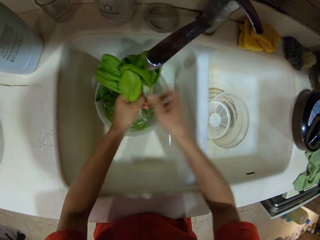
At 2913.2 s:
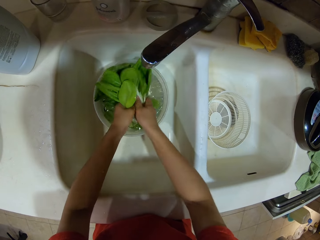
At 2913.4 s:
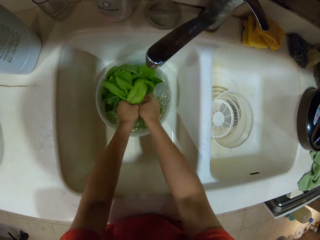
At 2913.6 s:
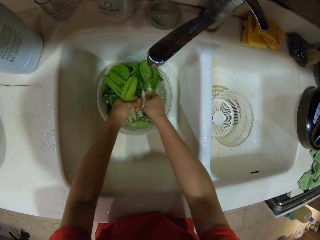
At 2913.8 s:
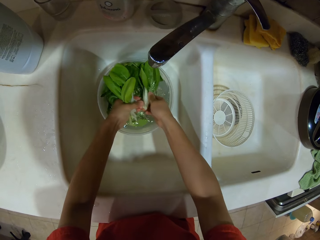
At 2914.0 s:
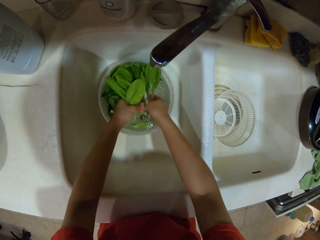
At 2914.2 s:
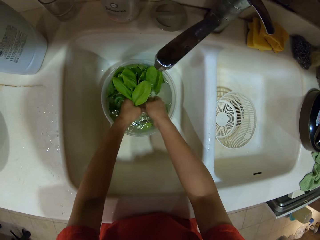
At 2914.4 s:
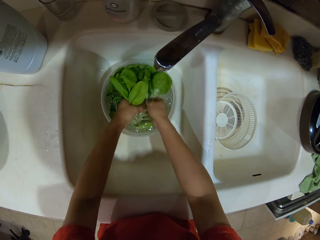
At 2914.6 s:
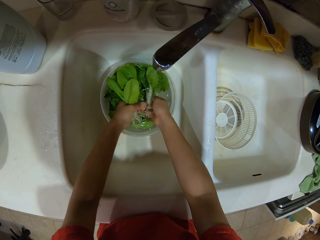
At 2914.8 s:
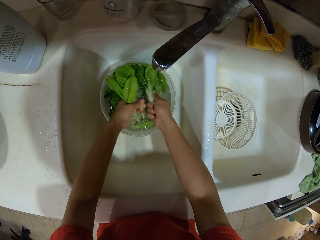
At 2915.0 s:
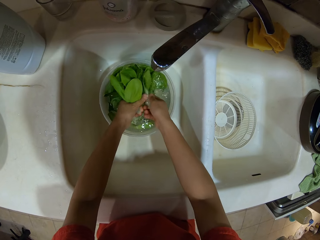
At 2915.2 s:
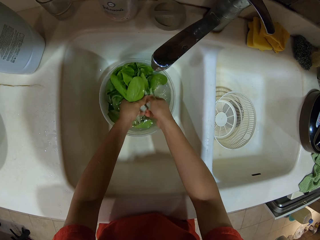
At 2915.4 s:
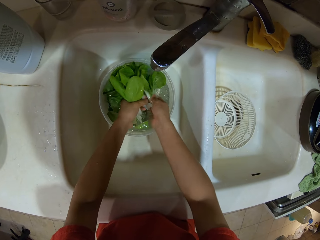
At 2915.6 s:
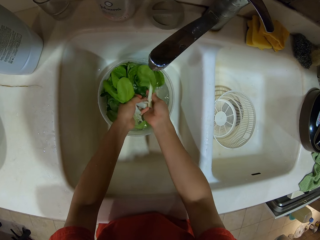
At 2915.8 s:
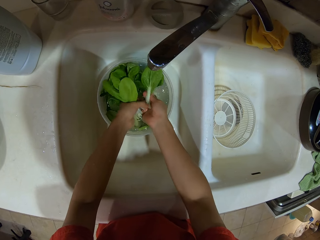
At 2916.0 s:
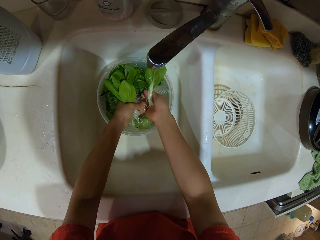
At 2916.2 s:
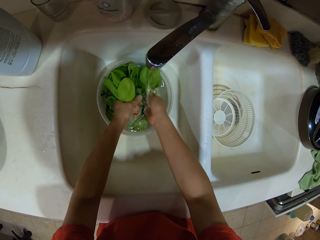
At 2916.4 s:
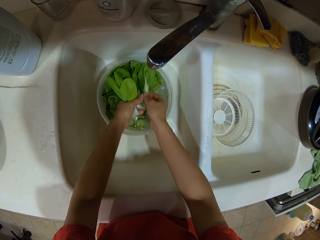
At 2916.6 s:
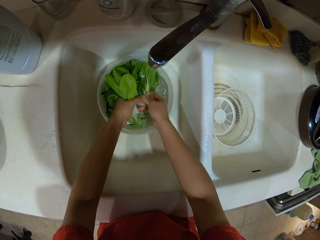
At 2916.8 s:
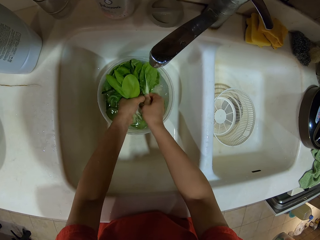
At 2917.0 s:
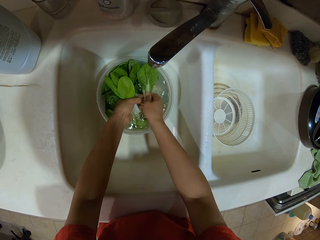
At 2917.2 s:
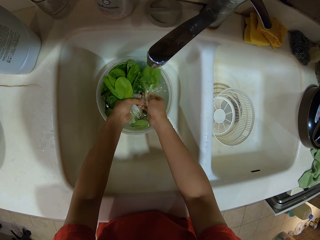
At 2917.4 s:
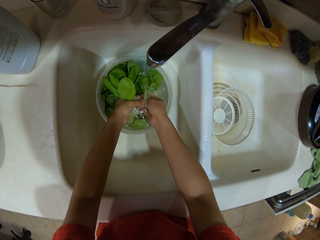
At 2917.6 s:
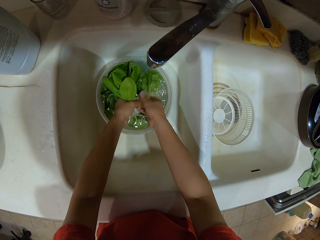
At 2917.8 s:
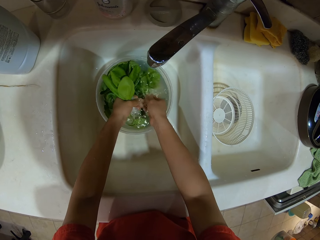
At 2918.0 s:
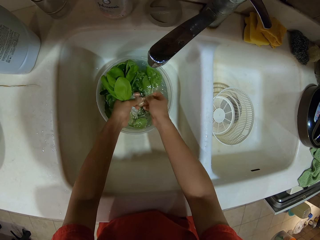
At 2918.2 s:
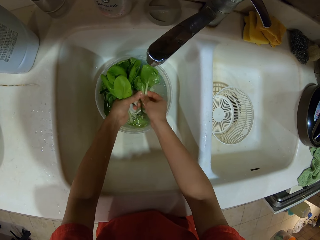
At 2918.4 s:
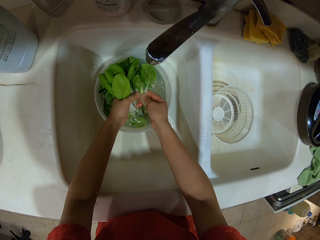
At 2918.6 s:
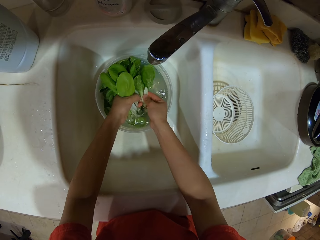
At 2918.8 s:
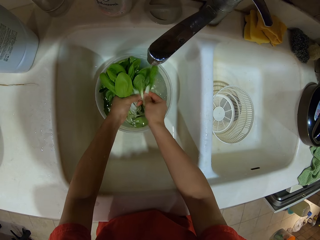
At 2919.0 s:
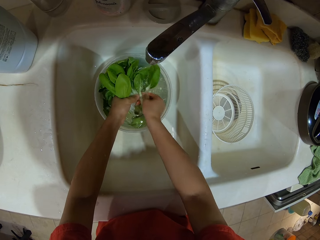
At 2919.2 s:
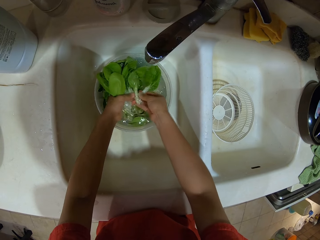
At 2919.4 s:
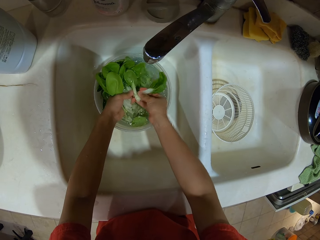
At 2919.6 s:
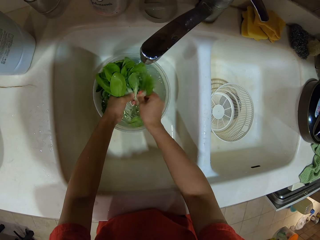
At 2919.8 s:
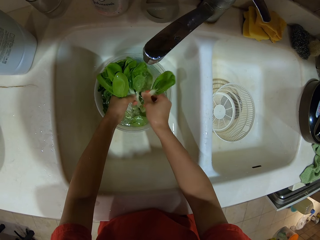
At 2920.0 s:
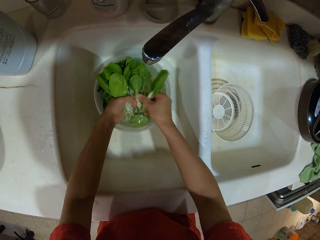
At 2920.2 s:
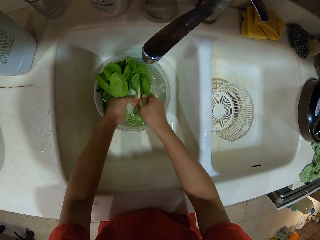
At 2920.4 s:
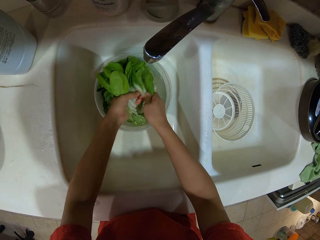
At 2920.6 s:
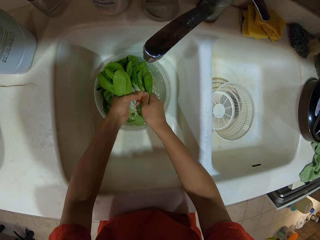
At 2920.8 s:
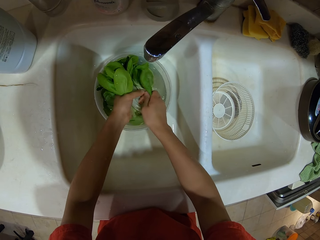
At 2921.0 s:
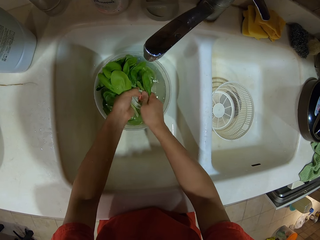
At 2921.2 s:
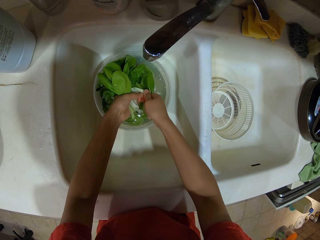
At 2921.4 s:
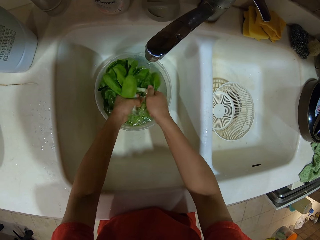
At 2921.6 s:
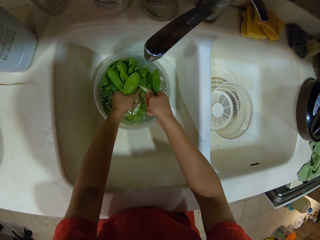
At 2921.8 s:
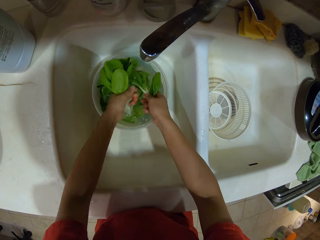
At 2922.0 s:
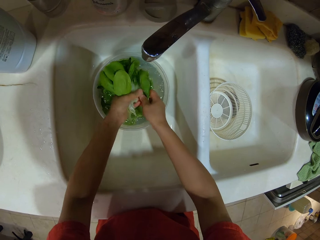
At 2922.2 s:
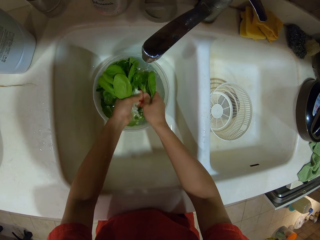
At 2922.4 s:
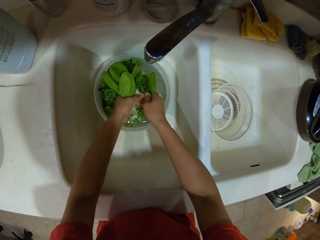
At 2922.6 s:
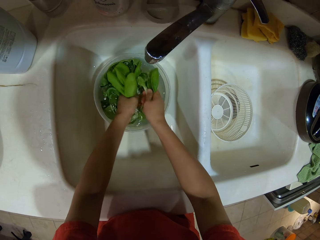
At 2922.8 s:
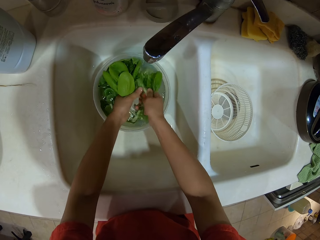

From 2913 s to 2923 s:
The camera wearer closes the tap. They wash the spinach.

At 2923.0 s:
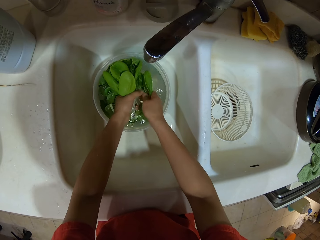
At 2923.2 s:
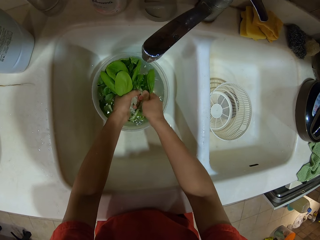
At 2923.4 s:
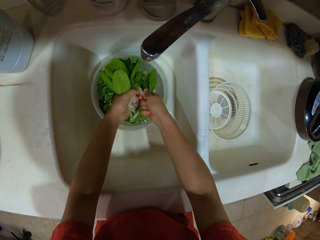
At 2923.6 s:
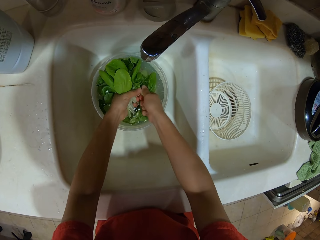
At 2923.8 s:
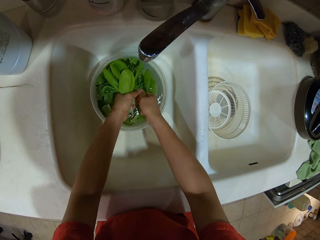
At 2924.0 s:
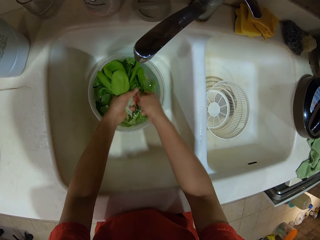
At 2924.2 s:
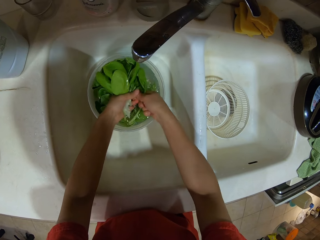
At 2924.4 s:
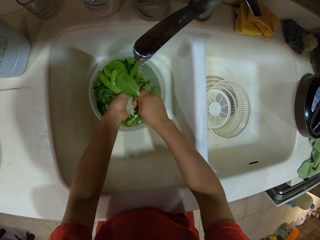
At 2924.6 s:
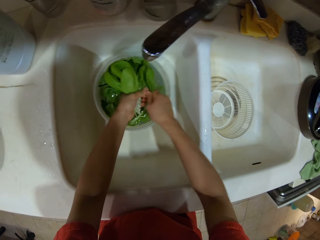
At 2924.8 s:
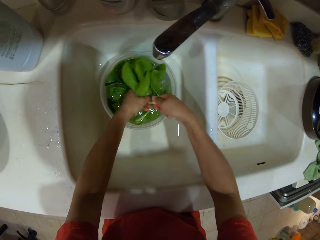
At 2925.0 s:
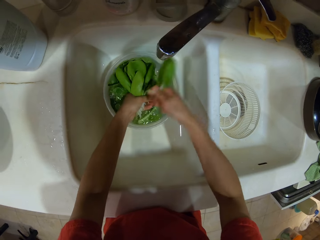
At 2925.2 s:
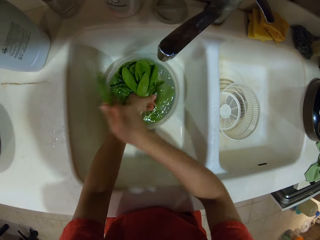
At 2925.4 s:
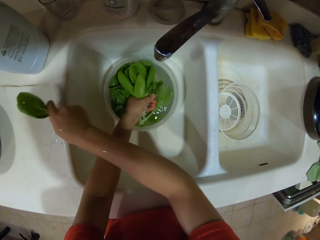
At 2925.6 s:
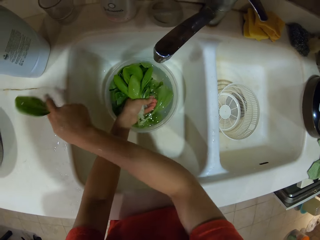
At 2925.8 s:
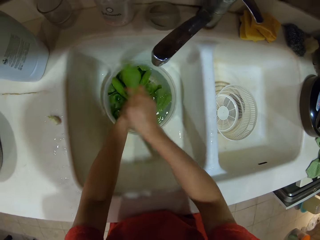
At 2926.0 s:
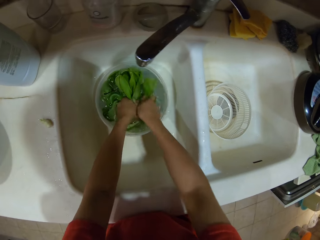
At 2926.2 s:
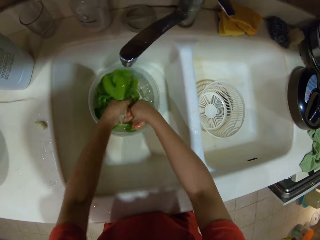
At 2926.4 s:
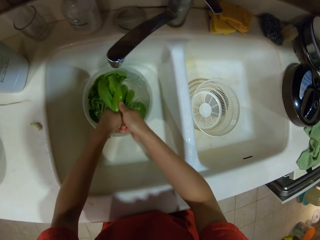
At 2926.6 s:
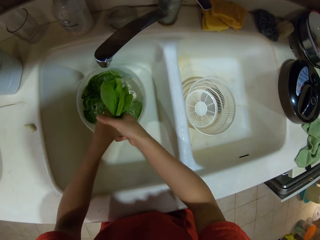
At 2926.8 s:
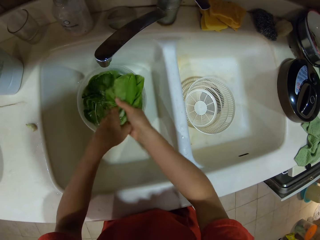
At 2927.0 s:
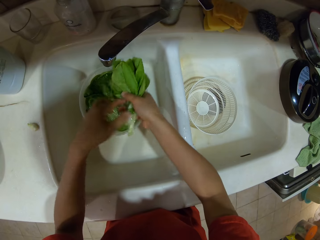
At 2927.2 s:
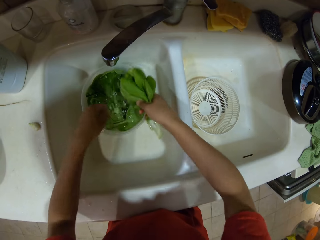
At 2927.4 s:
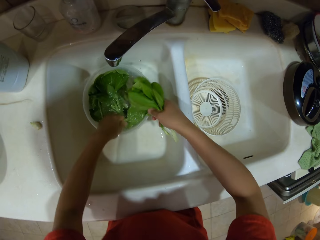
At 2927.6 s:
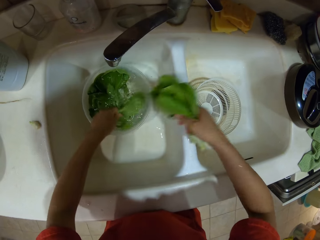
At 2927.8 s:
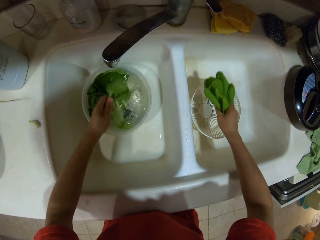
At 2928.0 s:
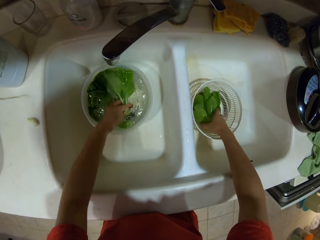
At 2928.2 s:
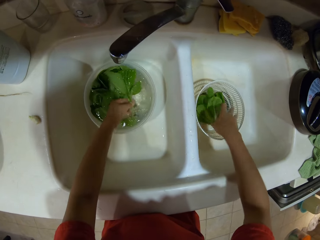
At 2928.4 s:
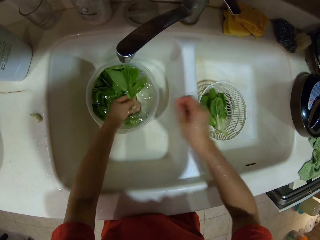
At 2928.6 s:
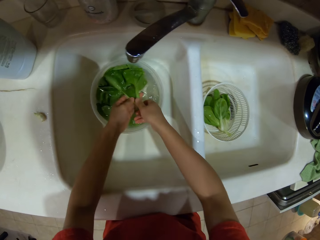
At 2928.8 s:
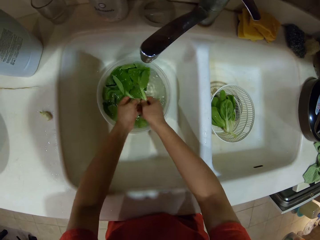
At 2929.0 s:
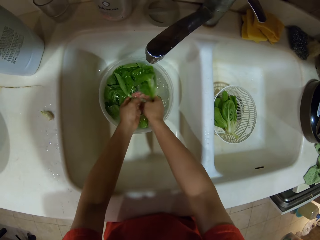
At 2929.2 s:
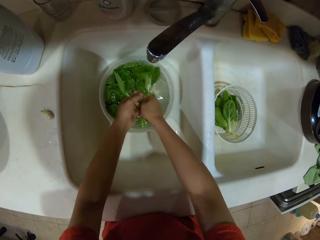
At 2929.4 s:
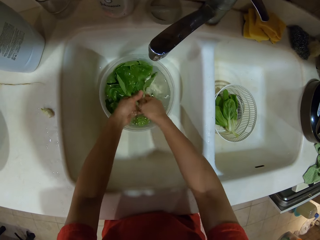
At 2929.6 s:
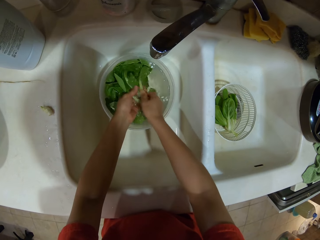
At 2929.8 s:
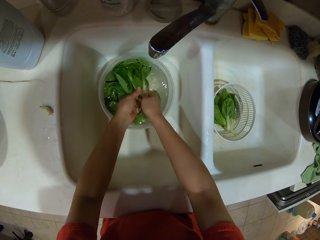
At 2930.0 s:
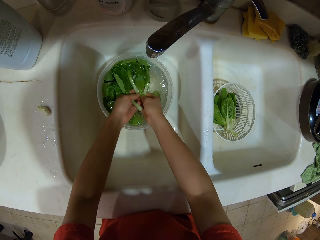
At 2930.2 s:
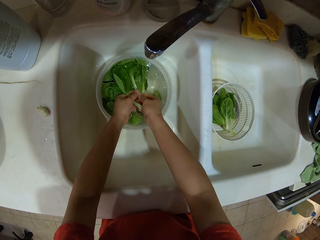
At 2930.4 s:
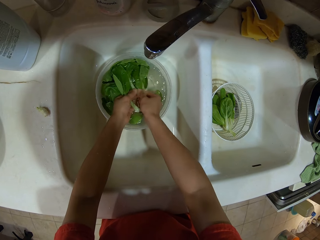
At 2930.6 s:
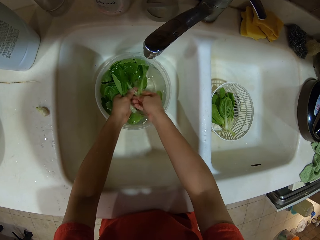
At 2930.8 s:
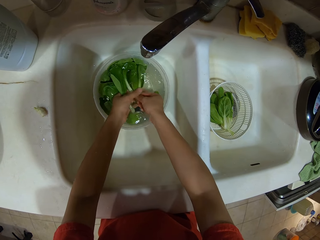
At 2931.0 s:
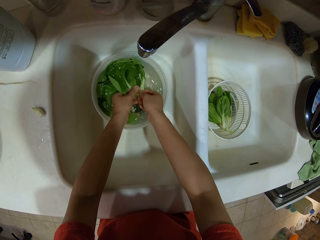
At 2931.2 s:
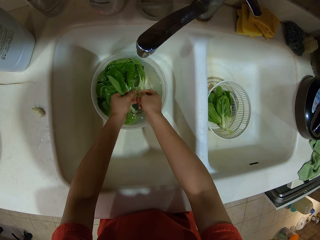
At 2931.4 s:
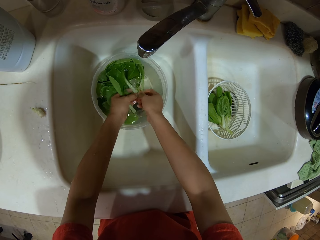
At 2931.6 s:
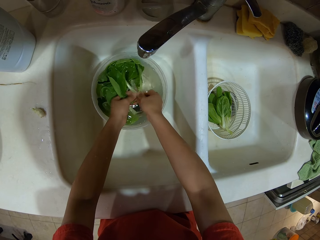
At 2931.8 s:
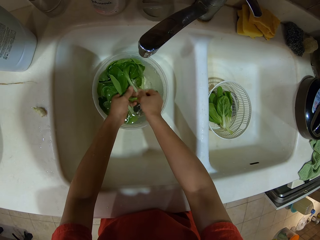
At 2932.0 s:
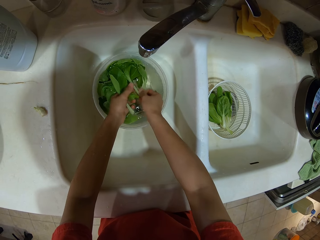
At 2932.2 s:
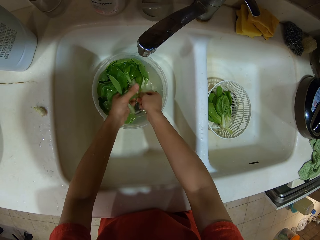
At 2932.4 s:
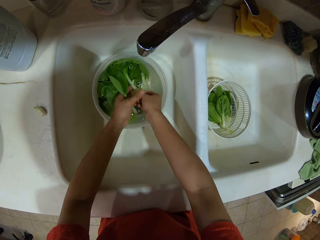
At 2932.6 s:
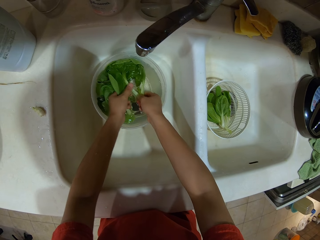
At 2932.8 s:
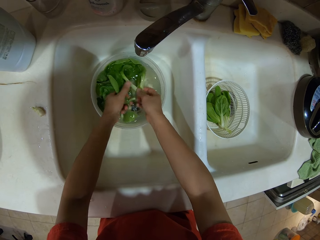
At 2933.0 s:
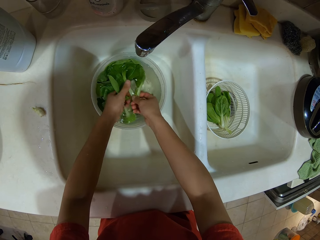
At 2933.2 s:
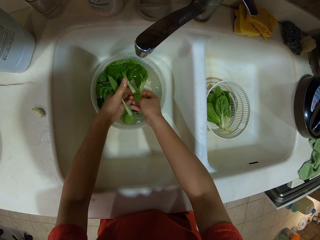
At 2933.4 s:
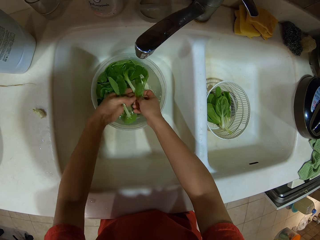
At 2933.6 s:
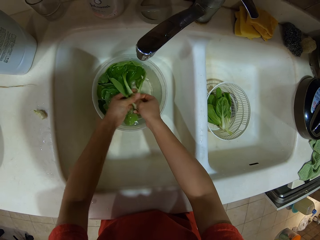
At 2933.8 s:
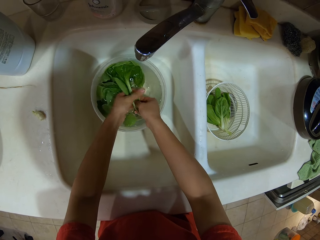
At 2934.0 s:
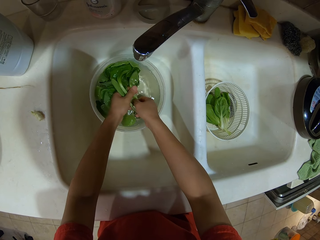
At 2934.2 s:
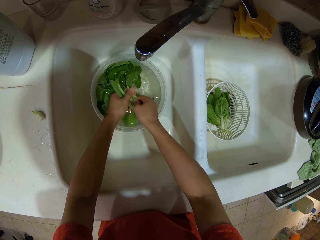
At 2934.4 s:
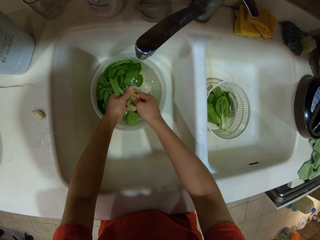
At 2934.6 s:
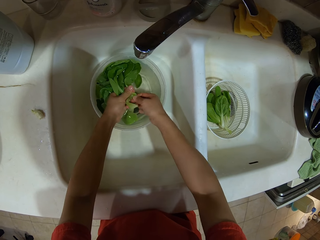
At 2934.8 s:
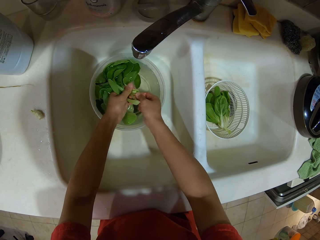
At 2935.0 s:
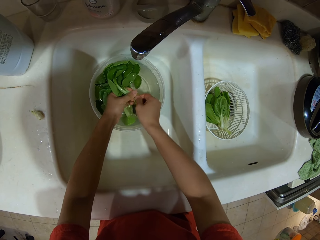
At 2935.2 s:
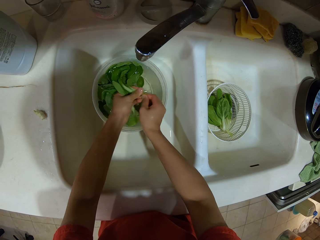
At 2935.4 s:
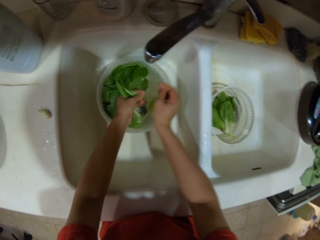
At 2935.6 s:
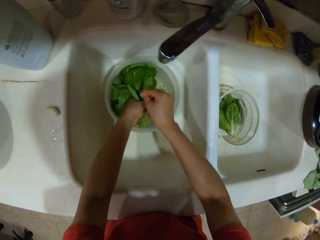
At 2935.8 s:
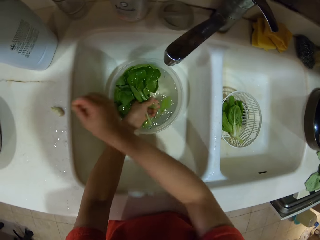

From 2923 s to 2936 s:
The camera wearer places a stick on the sink. They cut part of the spinach. They put the part of the spinach on the counter. They put the spinach in the bowl drainer. They wash leaves. They wash the spinach.
